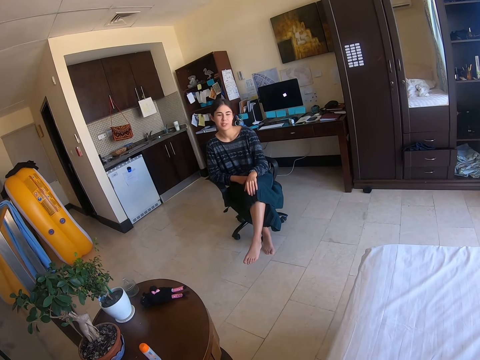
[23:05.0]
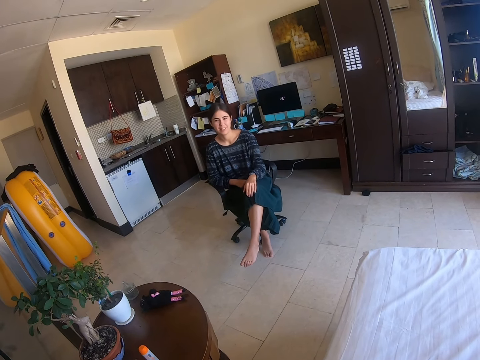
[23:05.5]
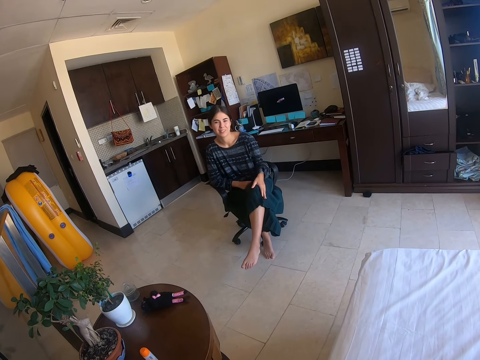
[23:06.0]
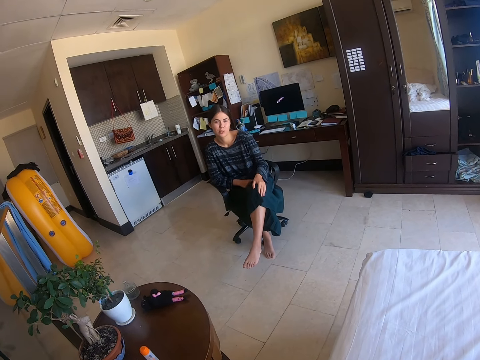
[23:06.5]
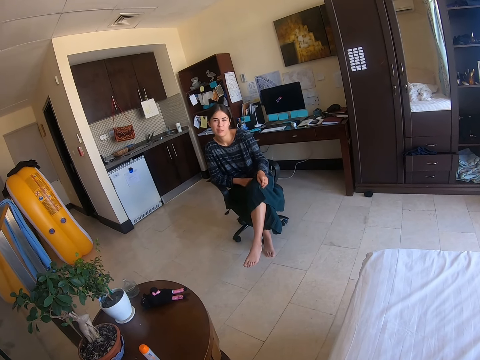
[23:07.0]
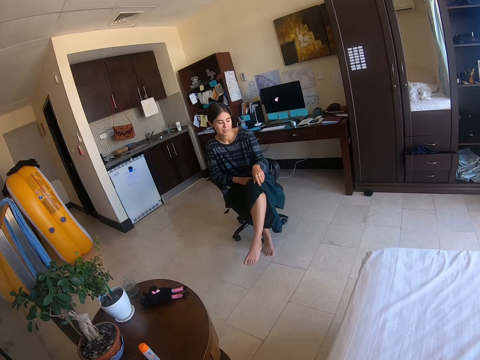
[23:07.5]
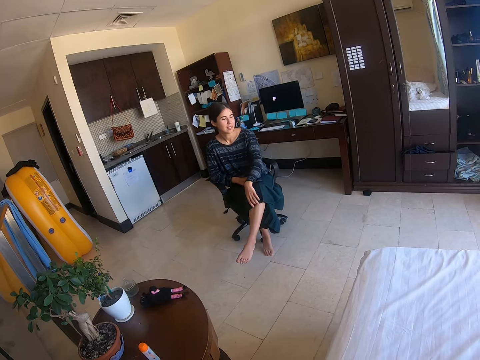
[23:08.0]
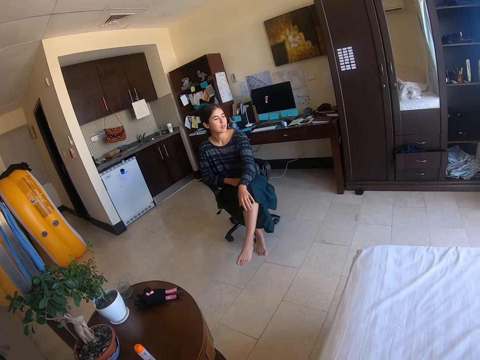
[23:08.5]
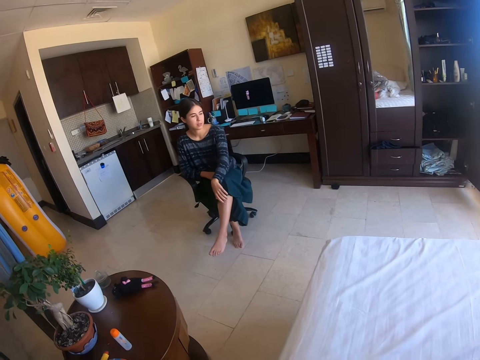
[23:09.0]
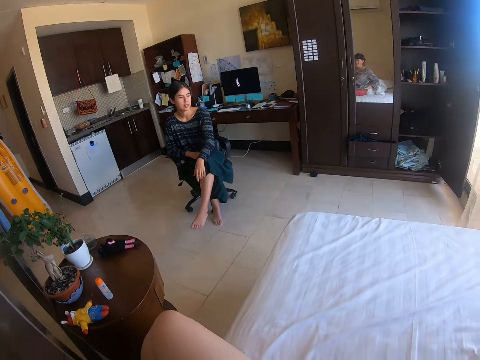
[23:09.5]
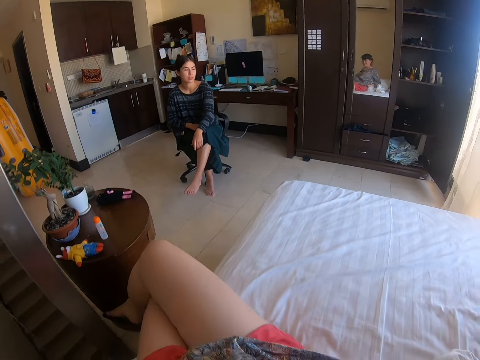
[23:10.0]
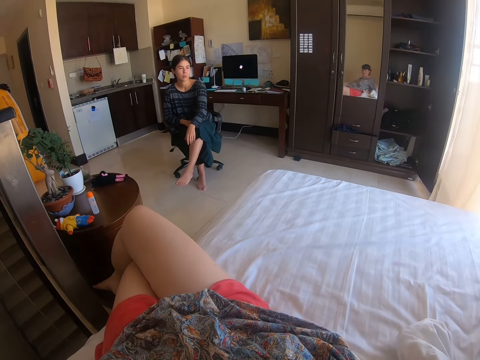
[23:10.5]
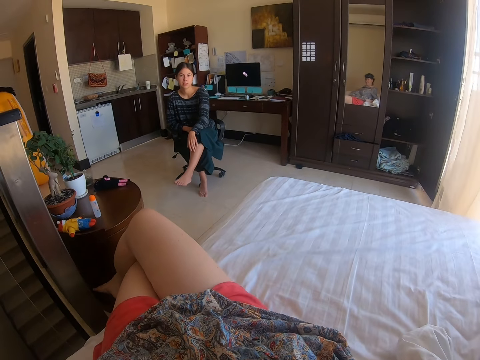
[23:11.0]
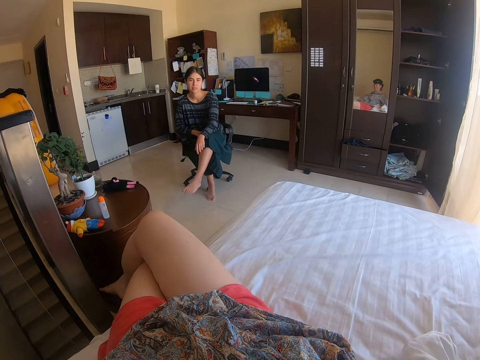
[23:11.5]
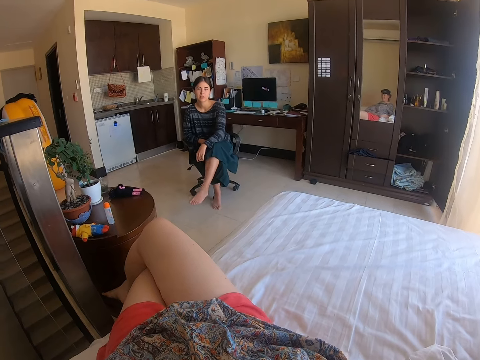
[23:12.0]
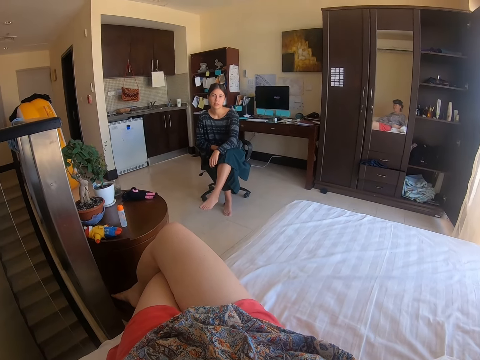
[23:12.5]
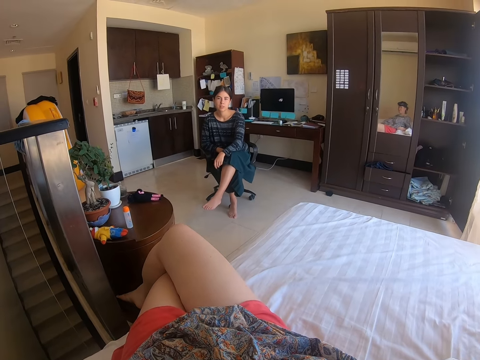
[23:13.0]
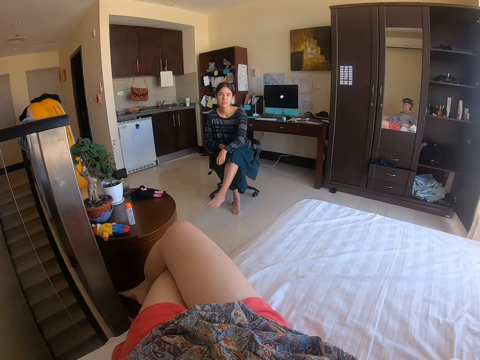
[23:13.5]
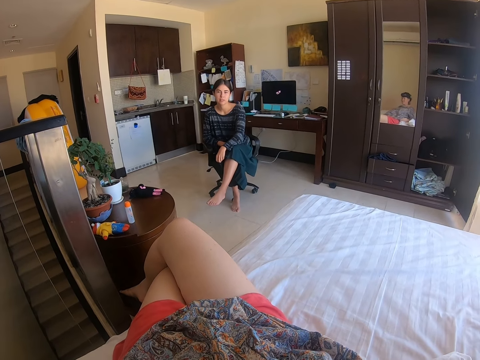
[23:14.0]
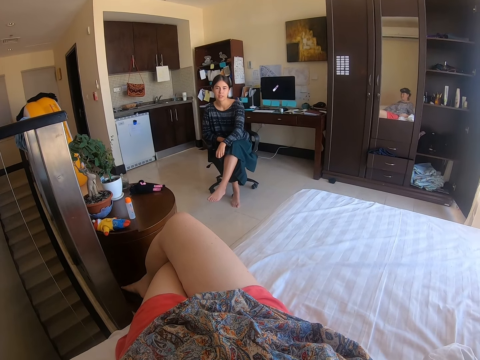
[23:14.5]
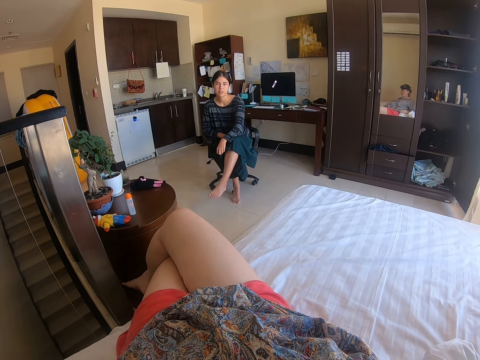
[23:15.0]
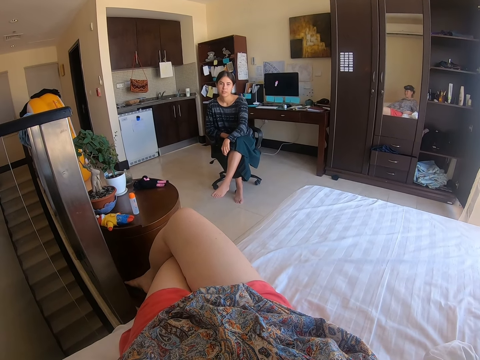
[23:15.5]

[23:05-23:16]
A woman pulls up her skirt or trousers. The woman talks to the camera wearer. The camera wearer dialogues with the woman.

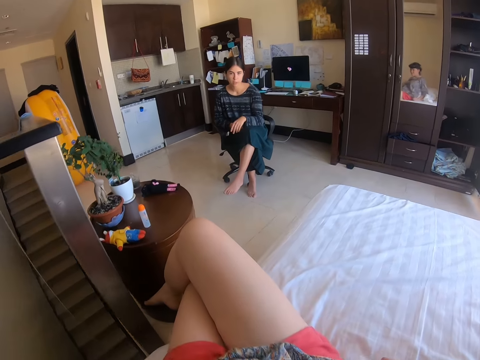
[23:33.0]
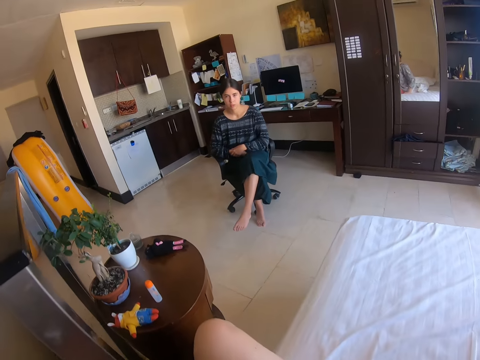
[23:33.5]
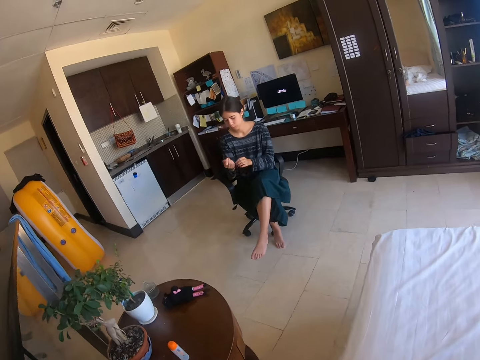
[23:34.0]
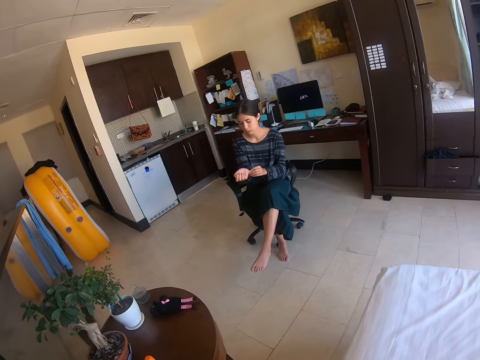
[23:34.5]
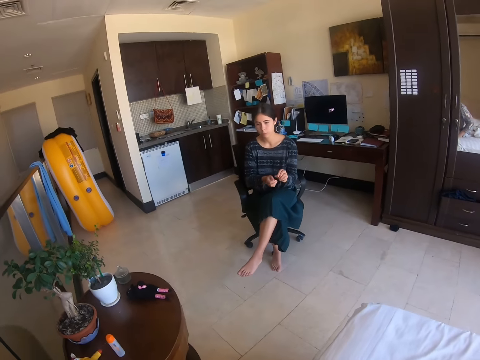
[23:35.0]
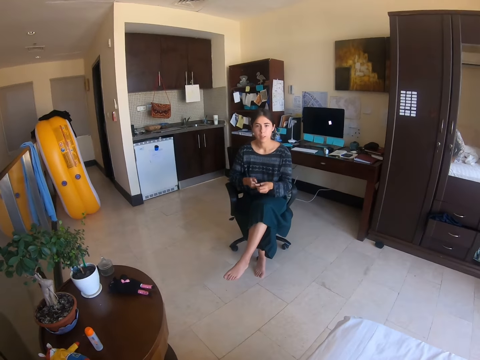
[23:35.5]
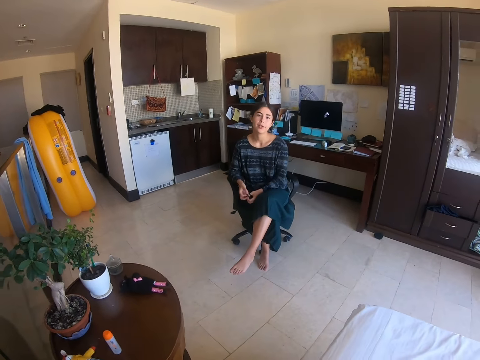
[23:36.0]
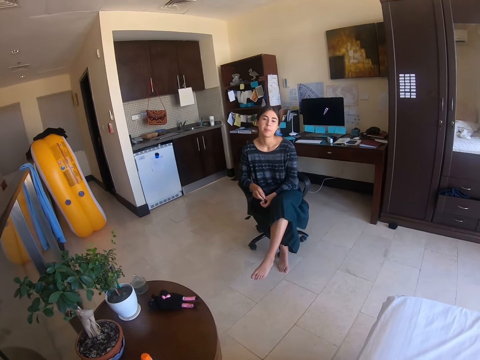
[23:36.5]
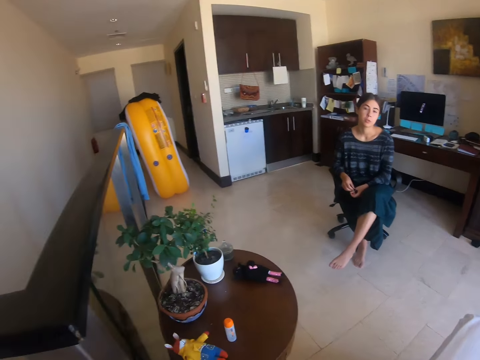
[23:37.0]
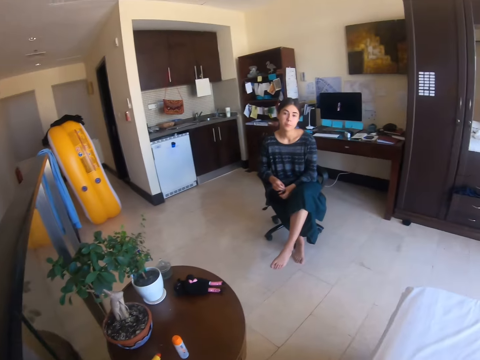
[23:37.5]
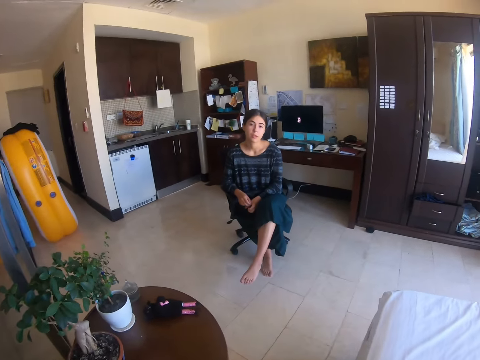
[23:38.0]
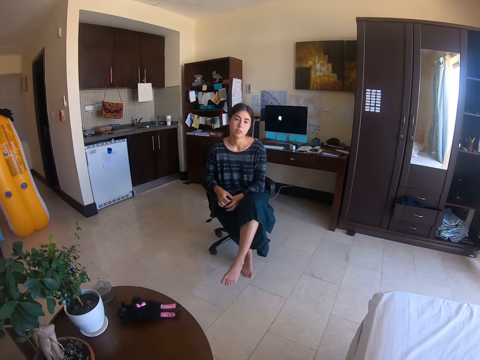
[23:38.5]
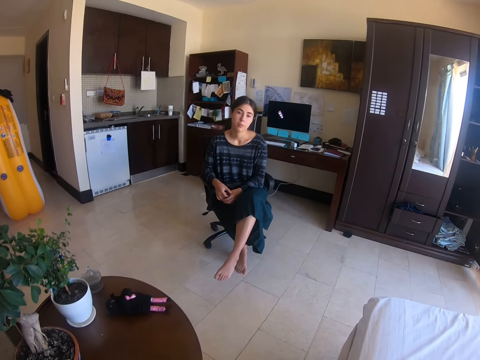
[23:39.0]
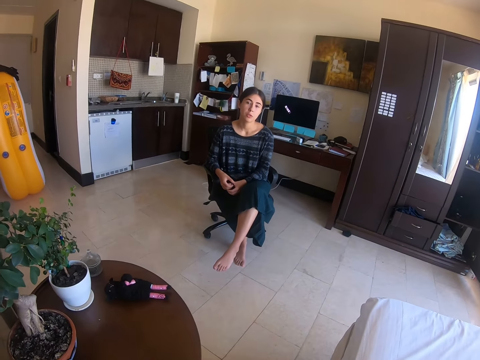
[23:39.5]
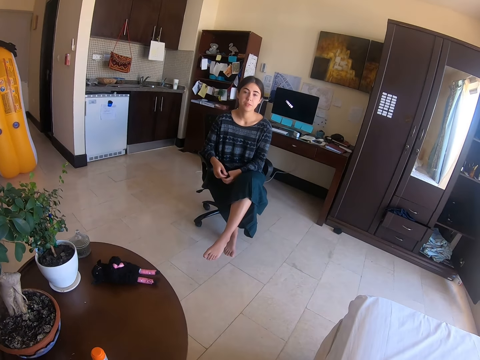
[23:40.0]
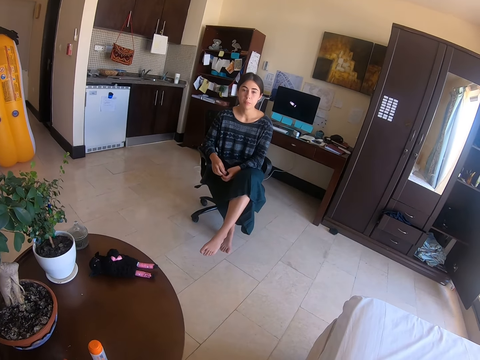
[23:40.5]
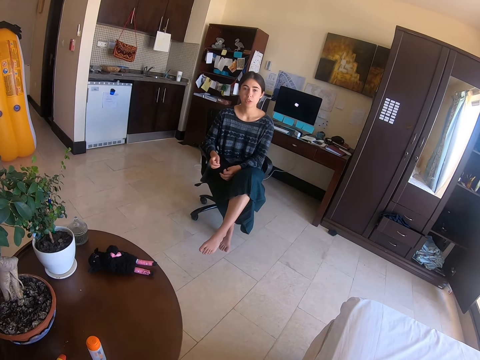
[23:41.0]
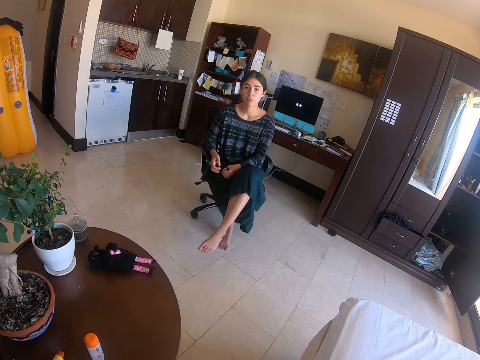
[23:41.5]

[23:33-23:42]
A woman removes her wrist watch or bracelet. The woman talks to the camera wearer. The camera wearer dialogues with the woman.

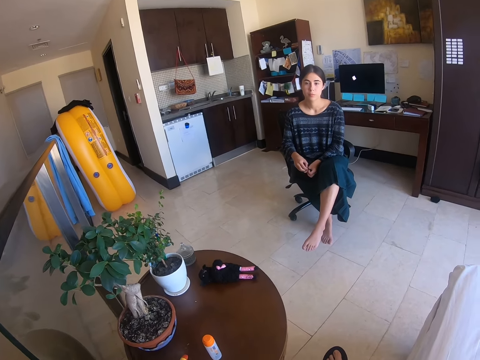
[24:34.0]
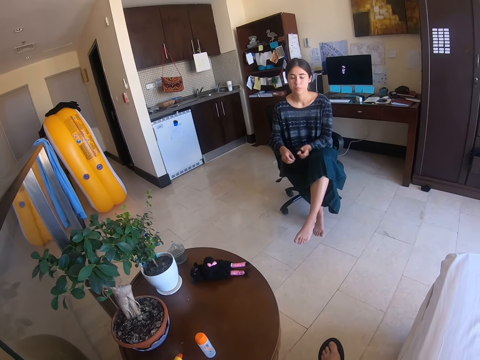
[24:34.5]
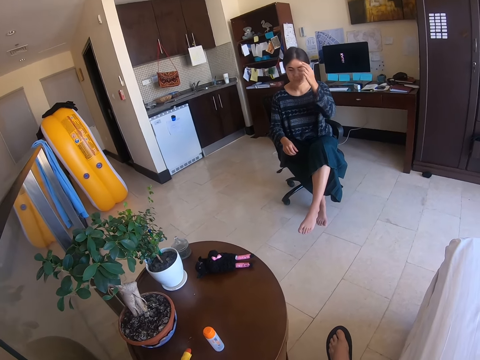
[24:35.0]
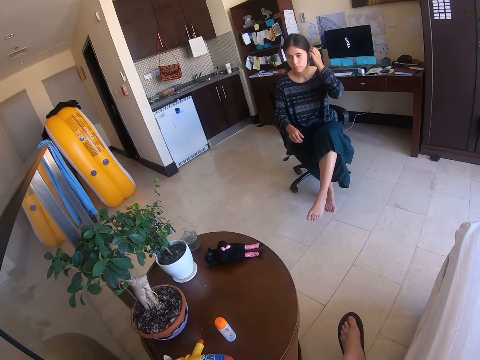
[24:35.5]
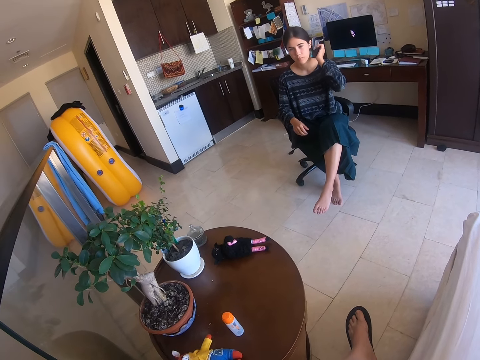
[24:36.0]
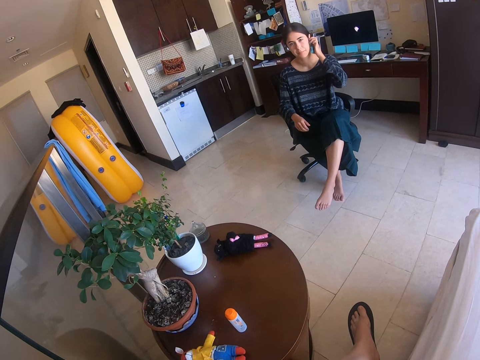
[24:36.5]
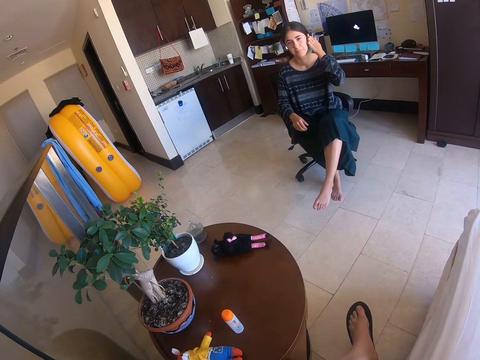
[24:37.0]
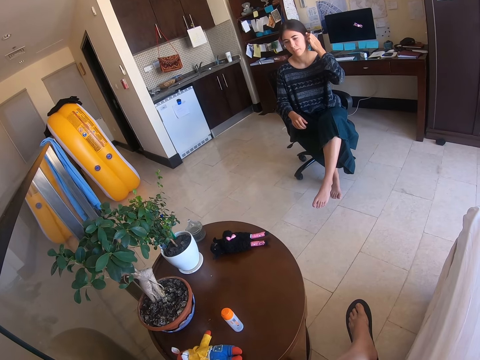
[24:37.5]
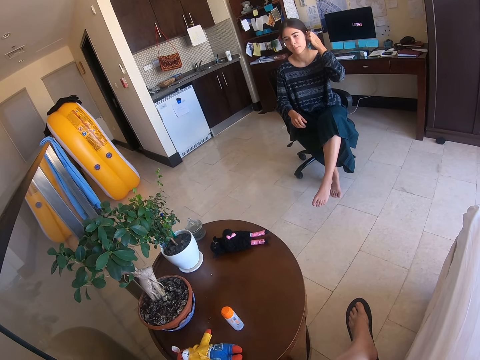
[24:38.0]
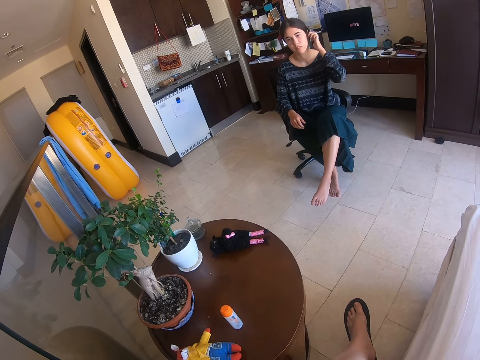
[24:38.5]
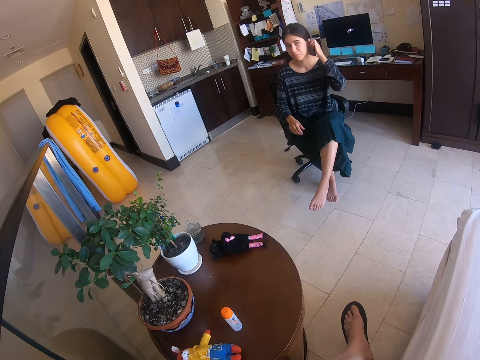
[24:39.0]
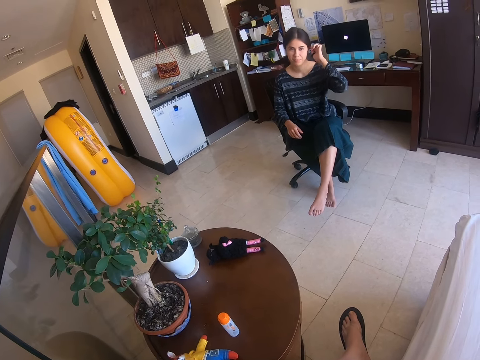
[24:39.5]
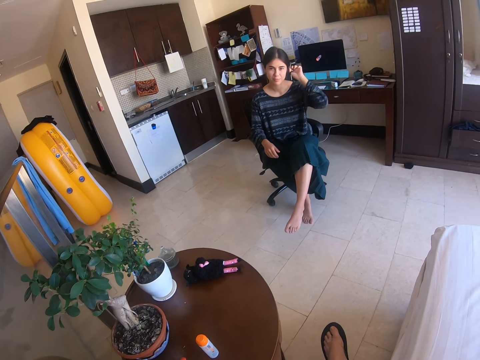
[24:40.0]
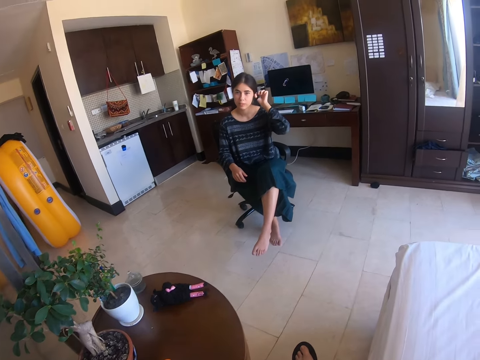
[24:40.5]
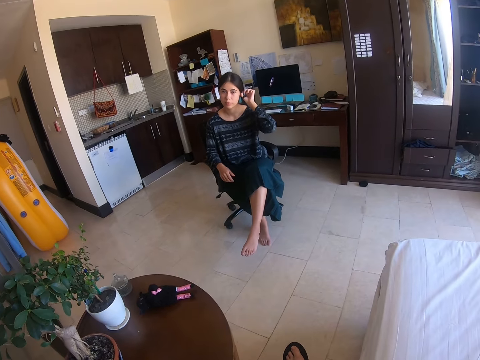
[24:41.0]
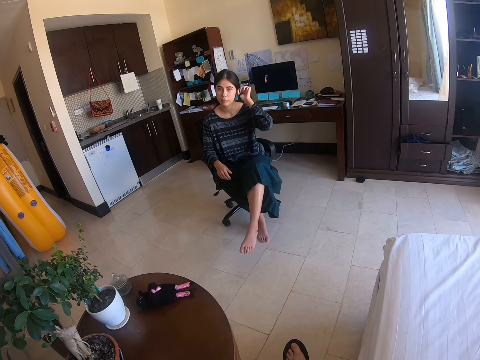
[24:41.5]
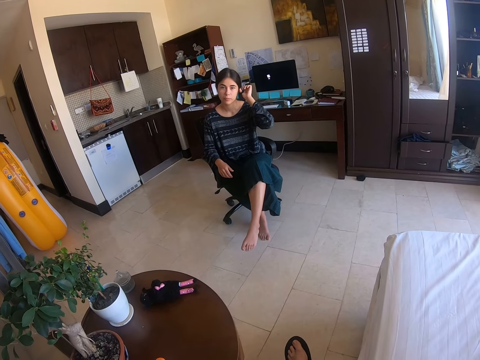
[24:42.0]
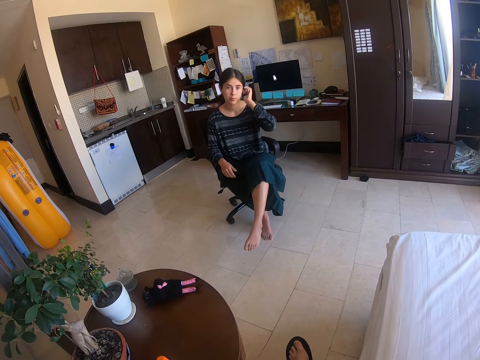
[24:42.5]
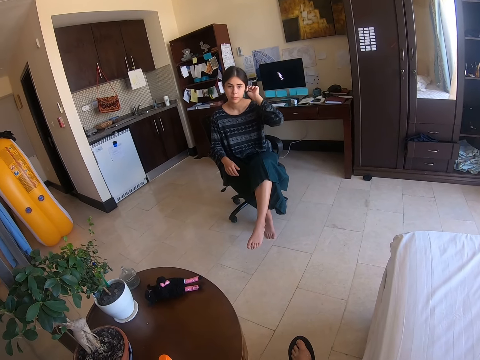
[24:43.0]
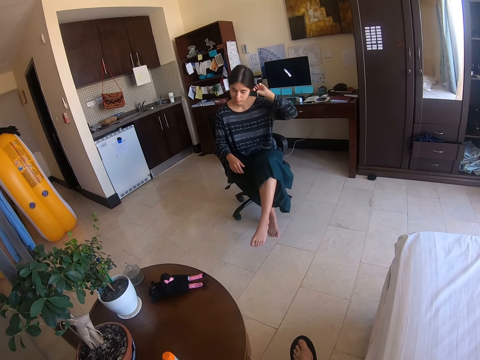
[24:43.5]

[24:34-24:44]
The camera wearer touches her hair. A woman fixes her hair. The camera wearer talks to the woman. The woman scratches her ear.
